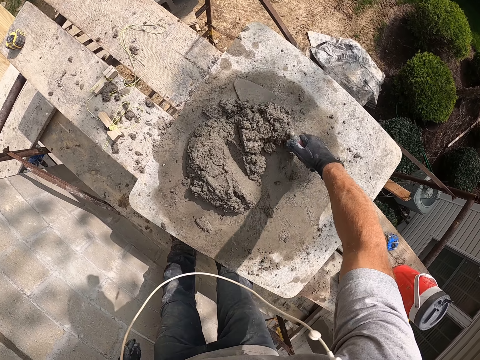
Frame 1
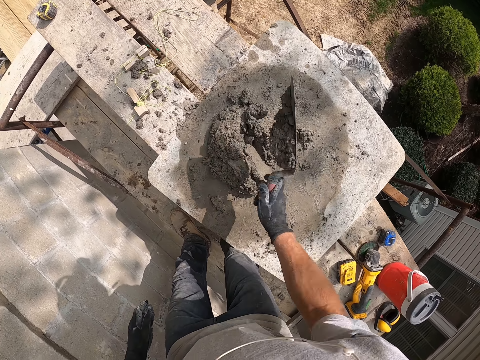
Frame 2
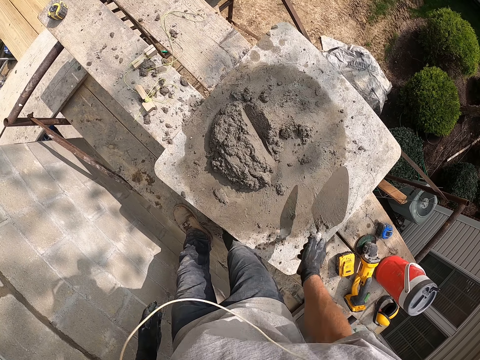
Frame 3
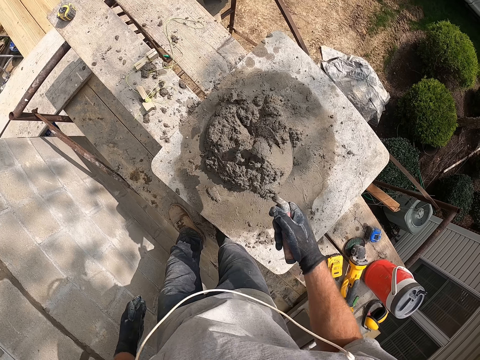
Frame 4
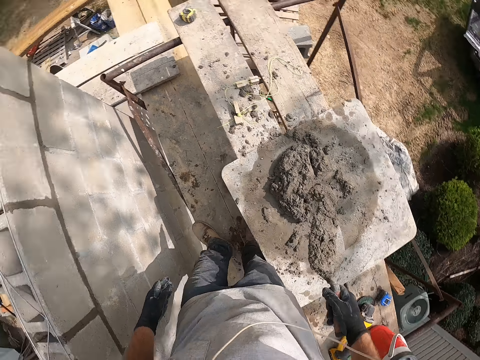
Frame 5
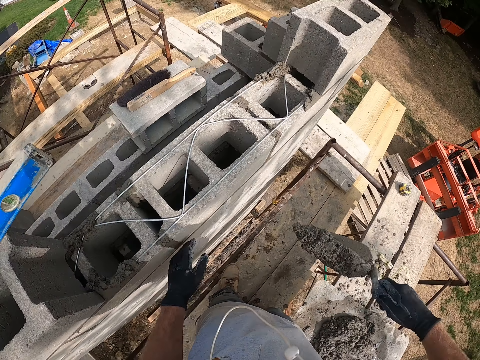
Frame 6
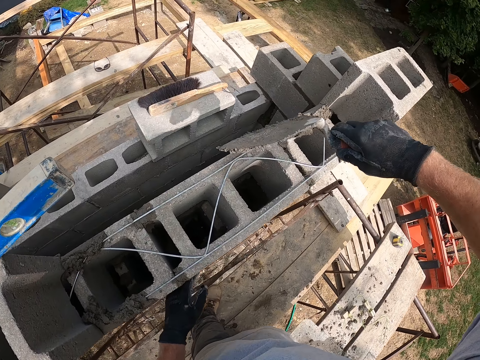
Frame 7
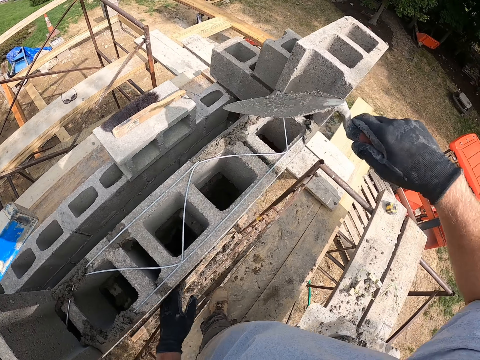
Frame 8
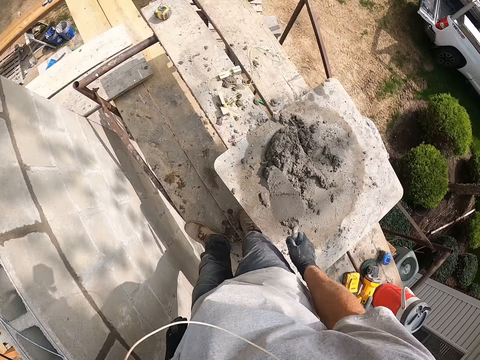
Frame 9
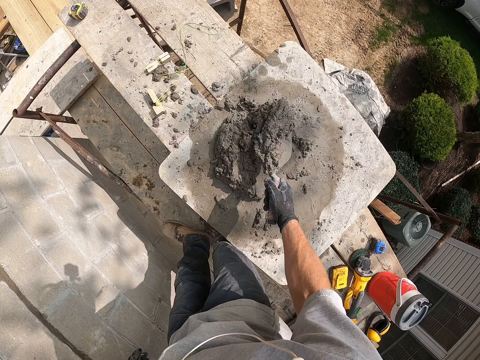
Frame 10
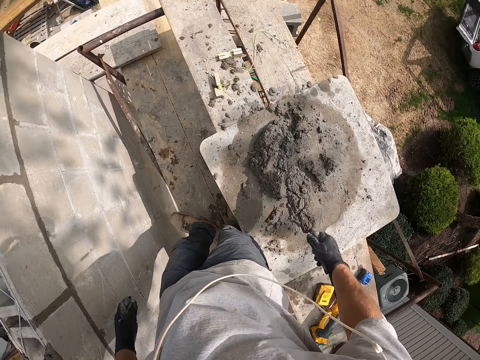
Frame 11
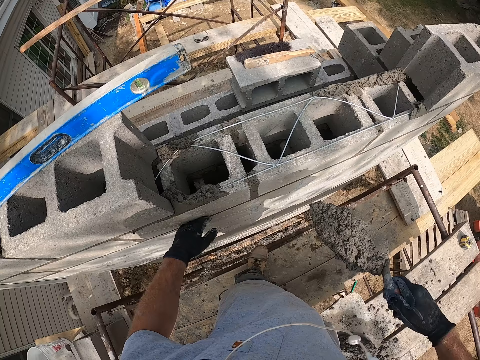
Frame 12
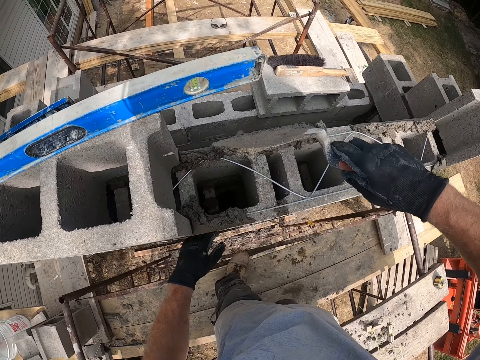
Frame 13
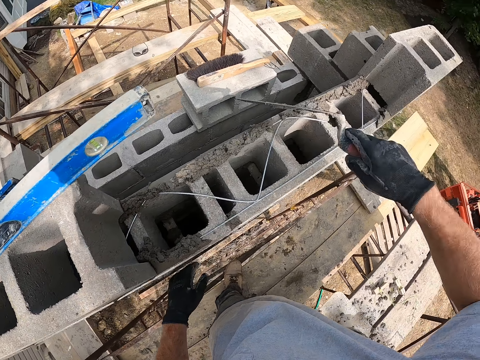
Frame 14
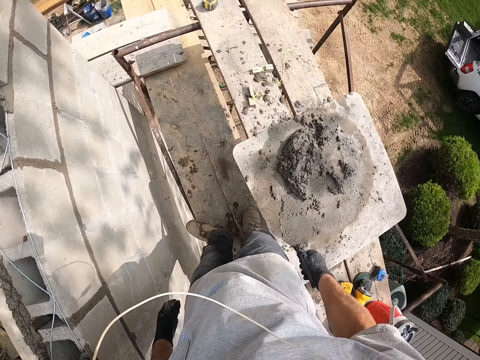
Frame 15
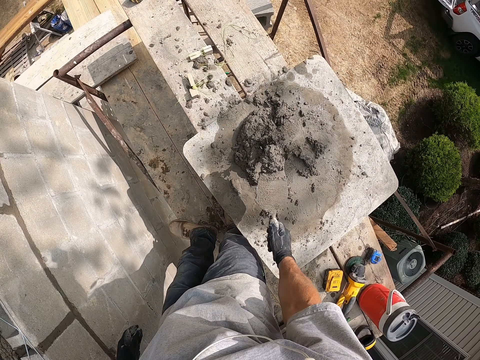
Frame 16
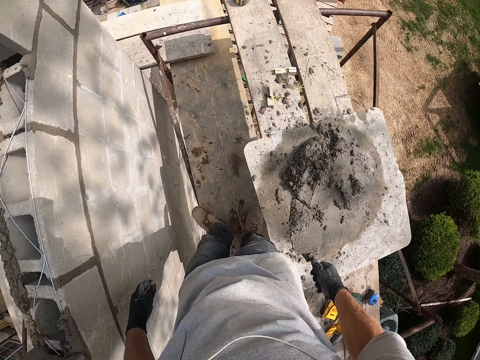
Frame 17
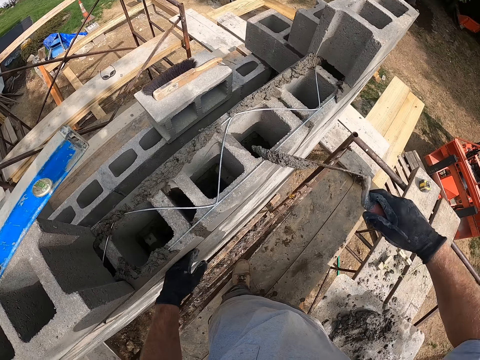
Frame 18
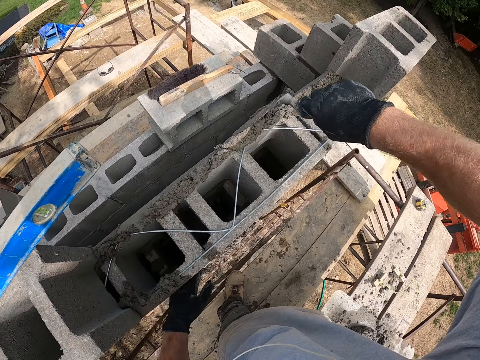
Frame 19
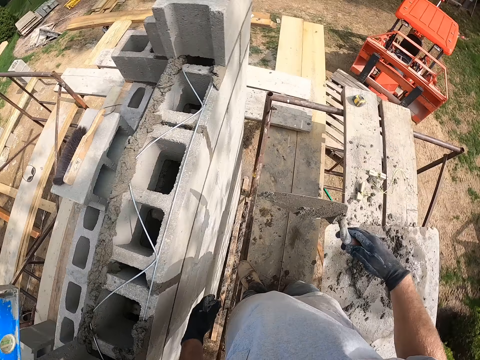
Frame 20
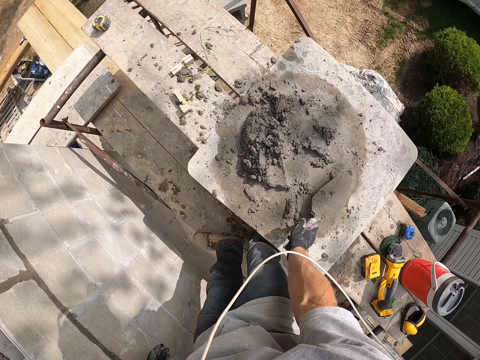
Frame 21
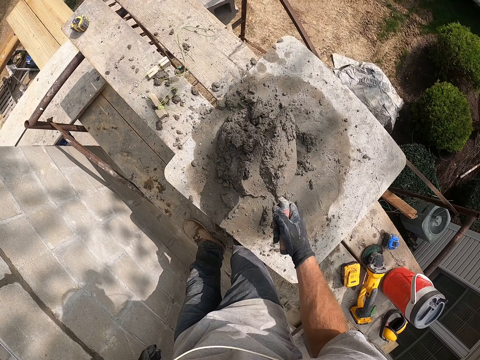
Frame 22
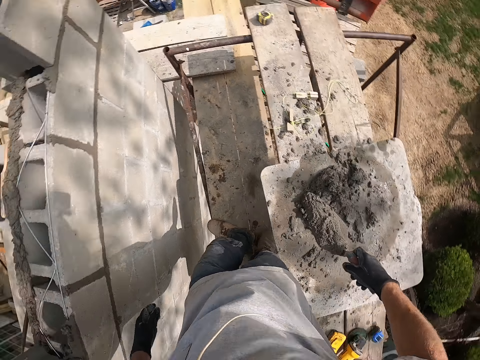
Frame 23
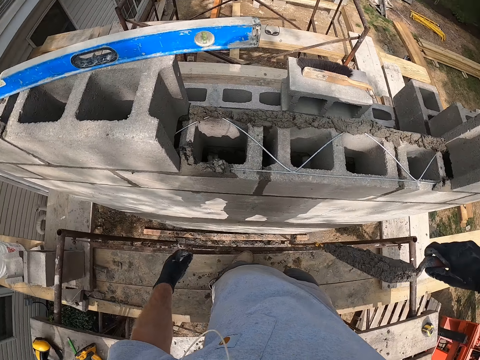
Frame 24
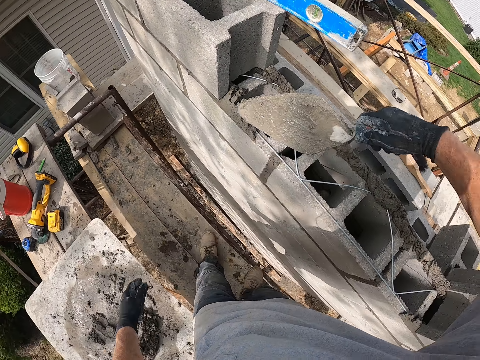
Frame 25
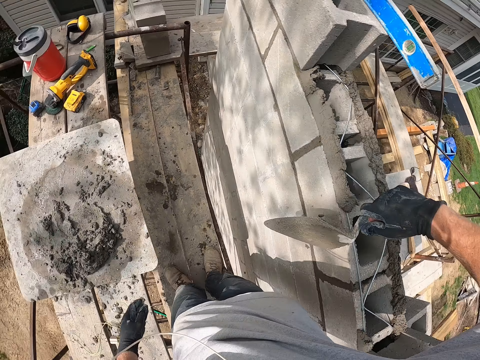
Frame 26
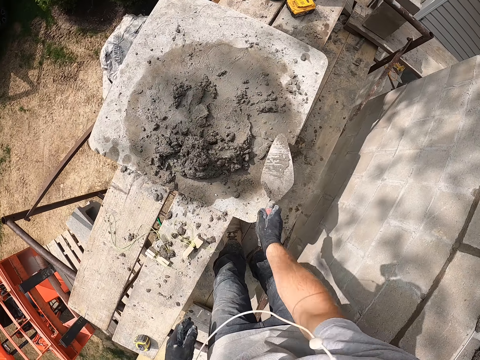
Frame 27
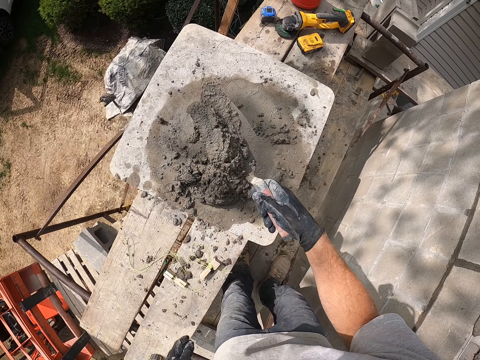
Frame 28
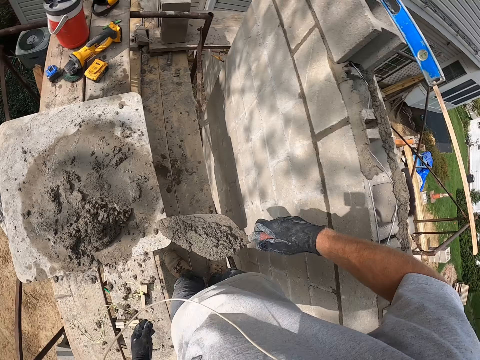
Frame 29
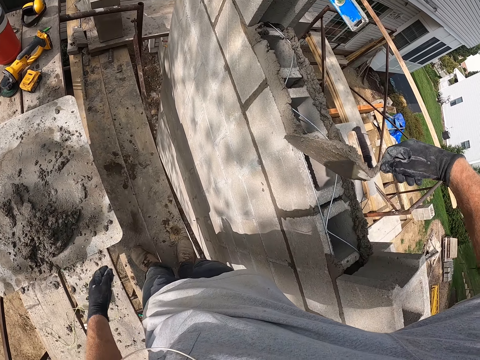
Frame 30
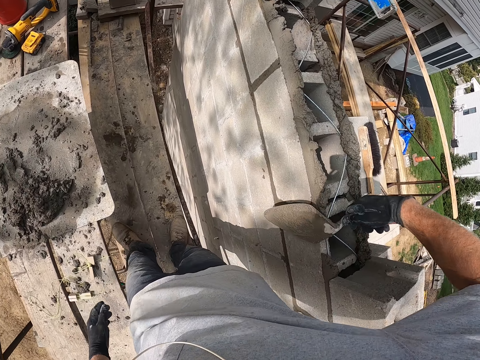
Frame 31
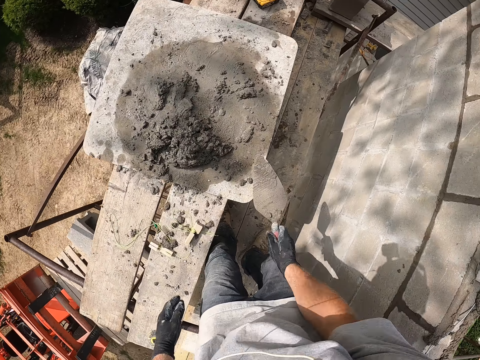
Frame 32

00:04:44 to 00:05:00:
The camera wearer lifts the trowel. They put some mortar on the block with the trowel. They take some mortar from the flat plank with the trowel. They put some mortar on the block with the trowel. They take some mortar from the flat plank with the trowel. They put some mortar on the block with the trowel. They take some mortar from the flat plank with the trowel. They put some mortar on the block with the trowel. They take some mortar from the flat plank with the trowel. They put some mortar on the block with the trowel.

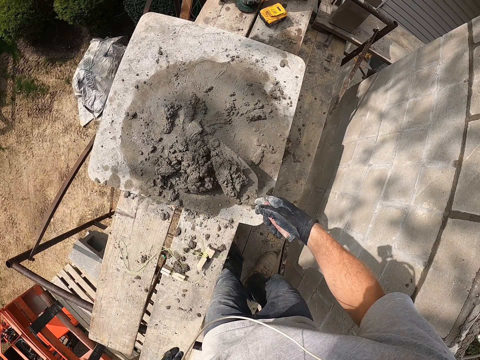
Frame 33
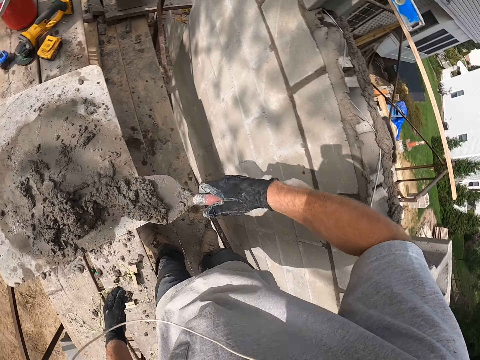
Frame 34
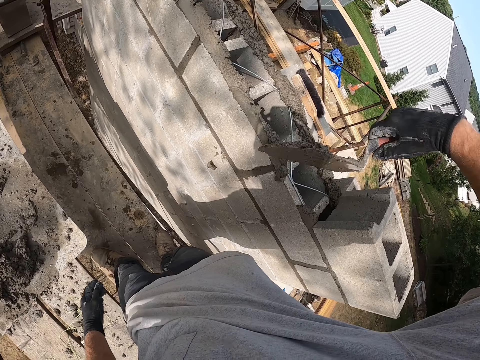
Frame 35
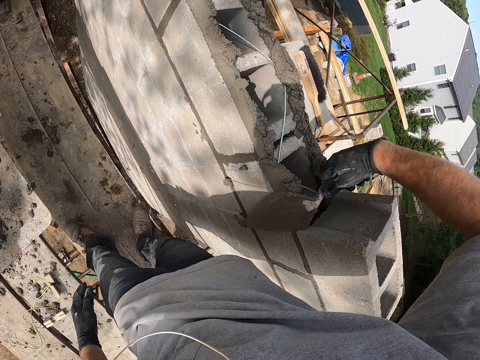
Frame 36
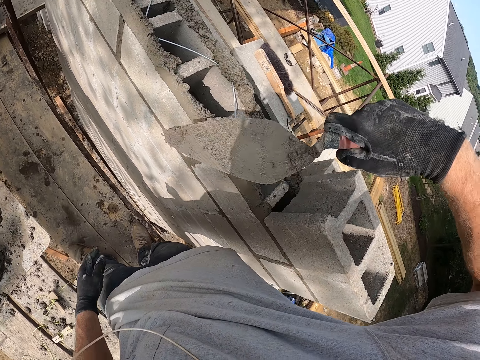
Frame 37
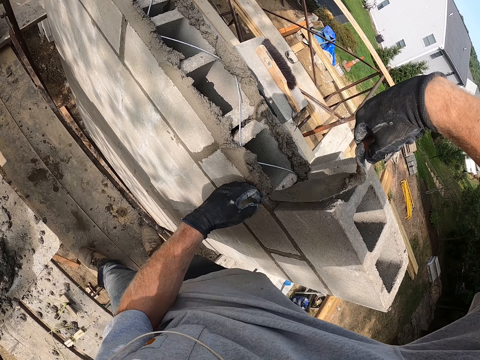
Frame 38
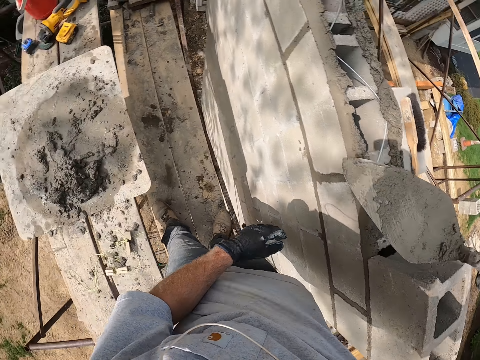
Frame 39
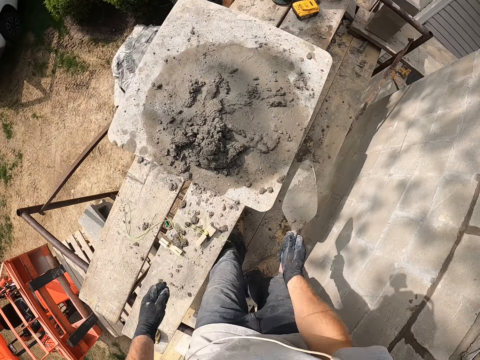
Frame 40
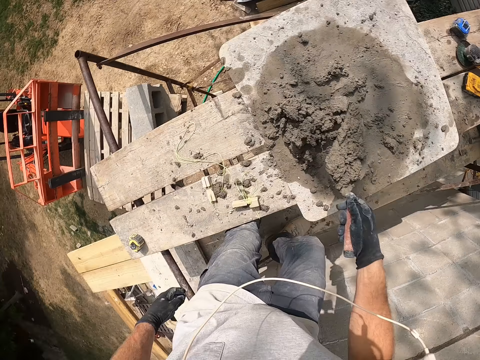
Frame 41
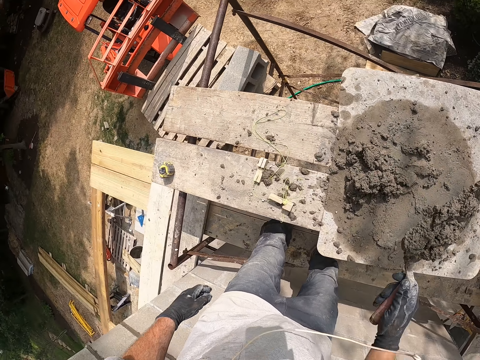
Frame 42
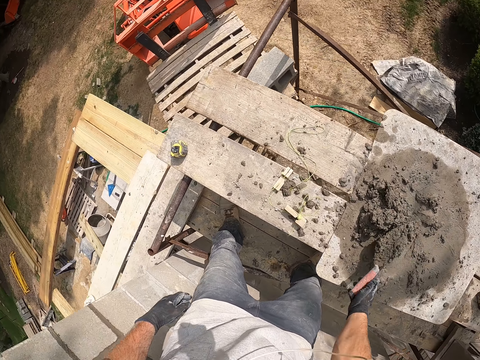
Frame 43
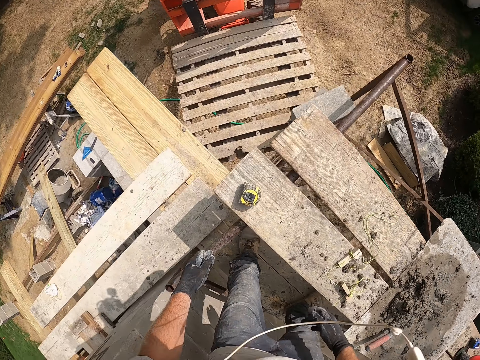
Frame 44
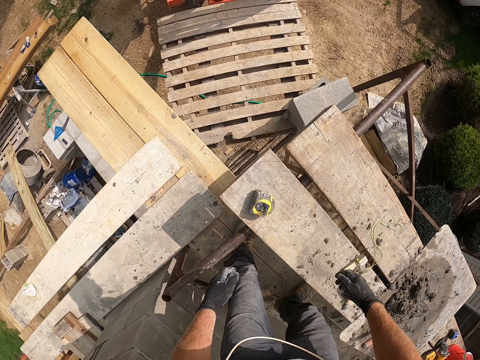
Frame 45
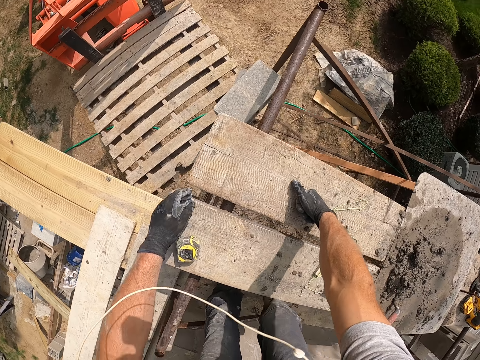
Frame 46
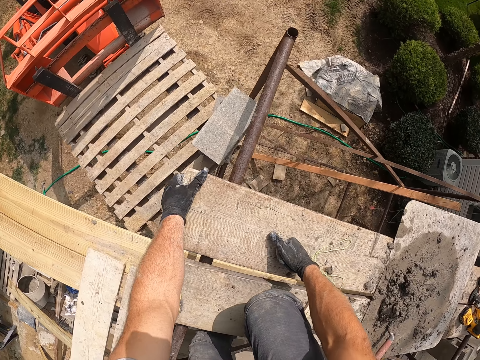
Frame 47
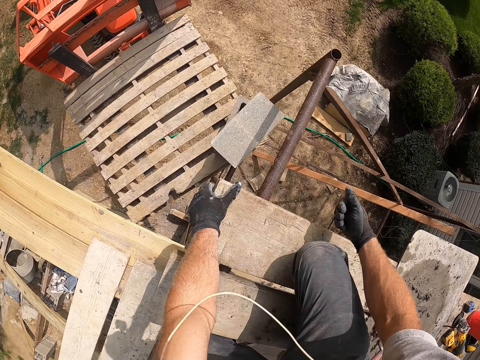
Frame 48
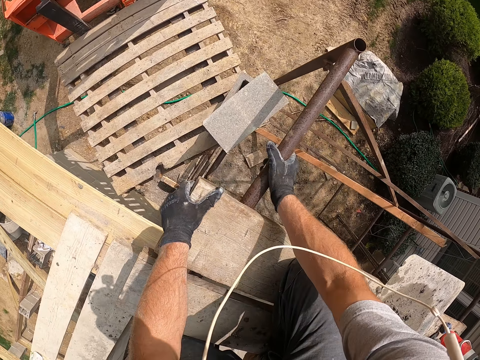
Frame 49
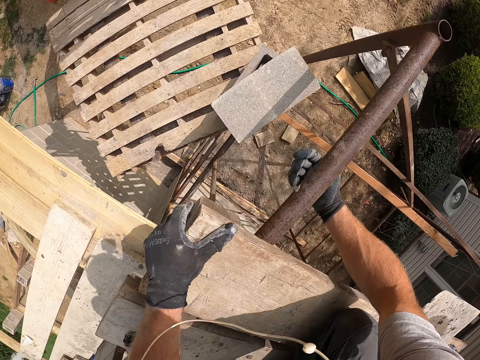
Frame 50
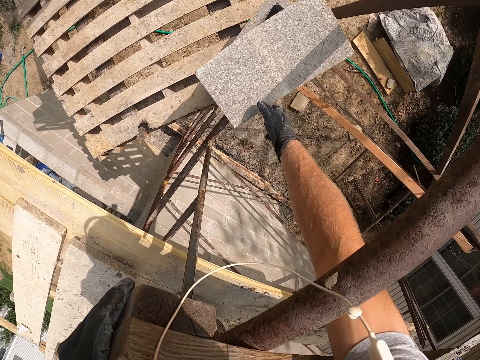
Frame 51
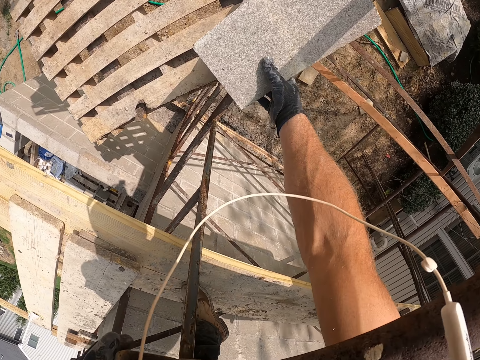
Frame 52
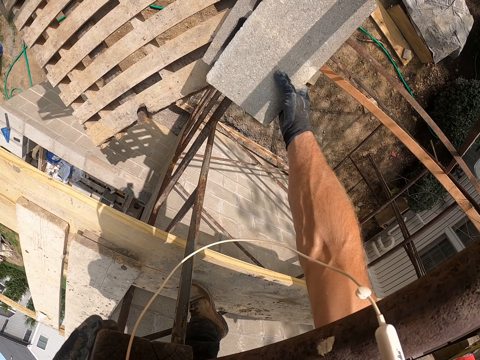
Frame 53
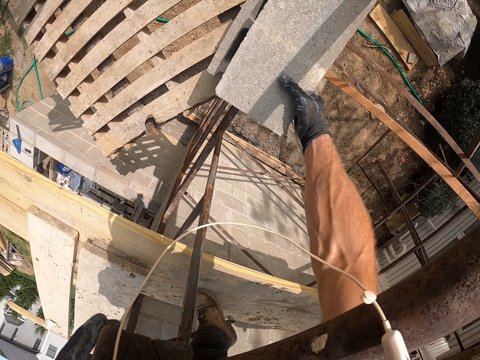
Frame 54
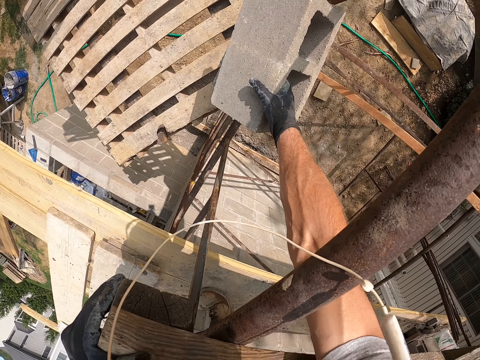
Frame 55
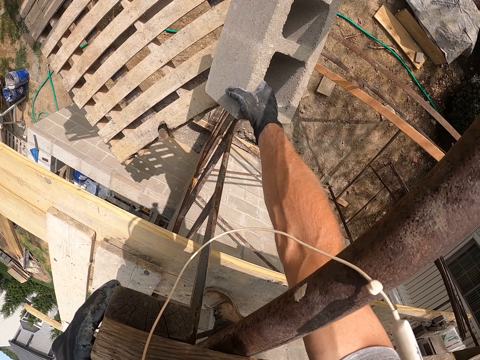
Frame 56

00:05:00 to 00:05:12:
The camera wearer takes some mortar from the flat plank with the trowel. They put some mortar on the block with the trowel. They touch the brick. They remove cement with the trowel. They take some mortar from the flat plank with the trowel. They put the cement on the wooden board. They drop the trowel on the mortar on the flat plank. They touch the wooden board. They bend down. They touch the wooden board again. They kneel on the wooden board. They touch the metal pipe. They pick up the brick. They carry a block from the top of another block.
